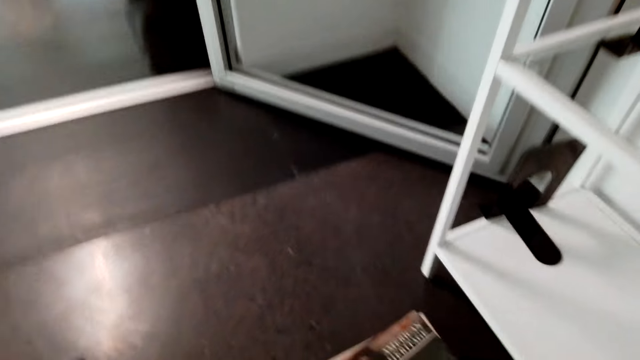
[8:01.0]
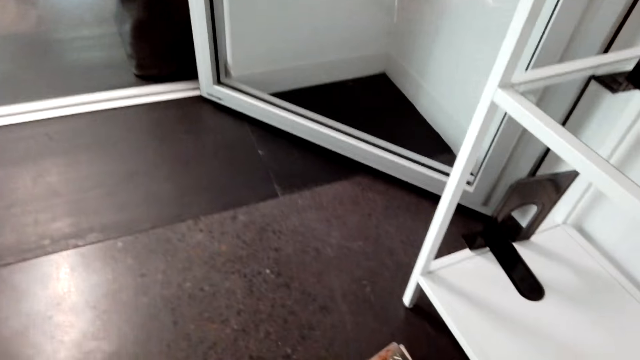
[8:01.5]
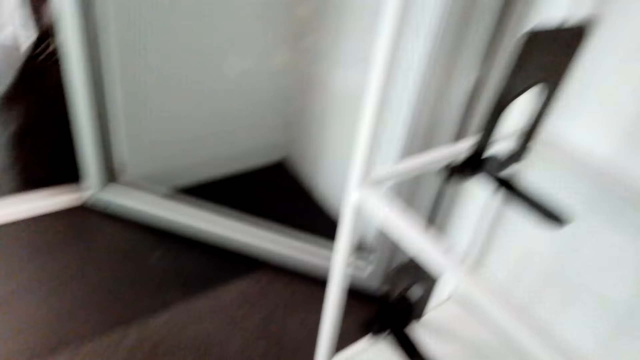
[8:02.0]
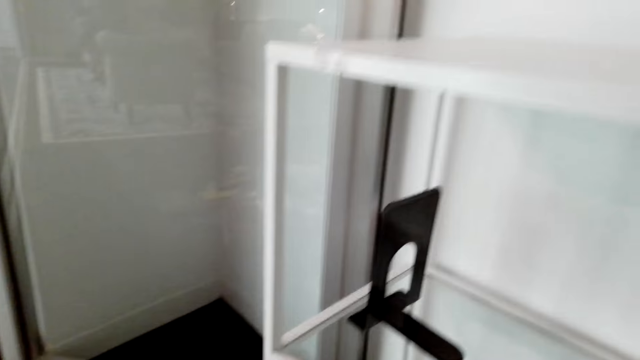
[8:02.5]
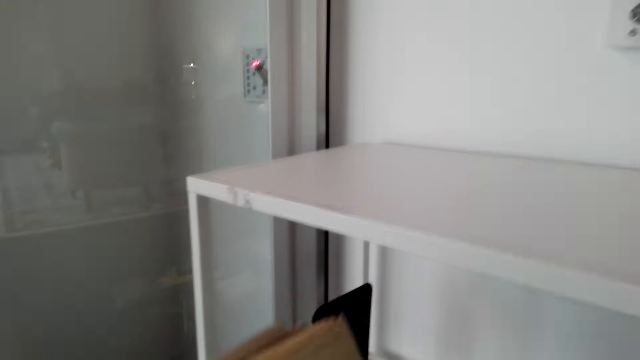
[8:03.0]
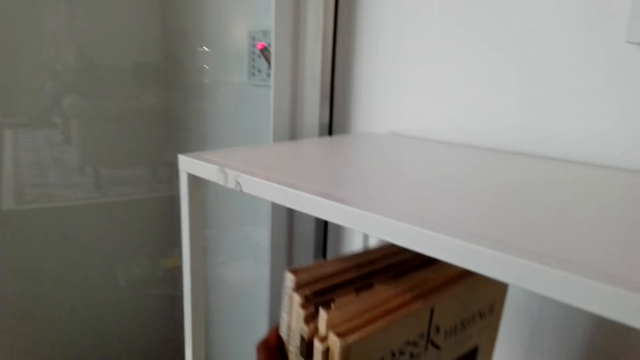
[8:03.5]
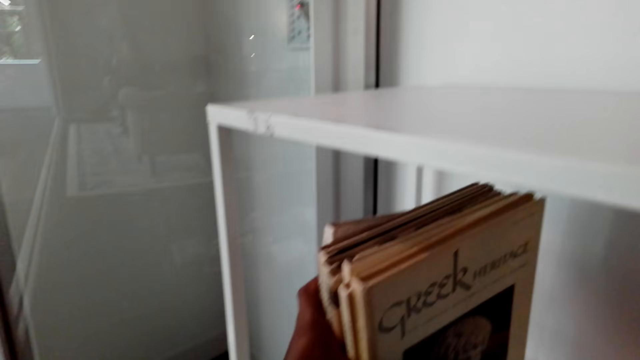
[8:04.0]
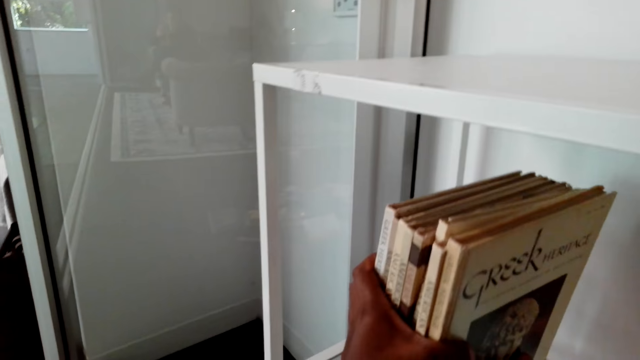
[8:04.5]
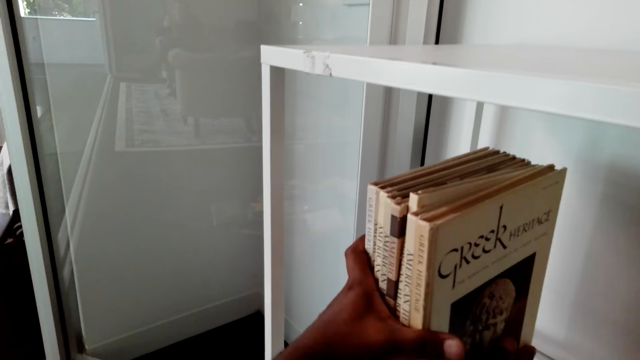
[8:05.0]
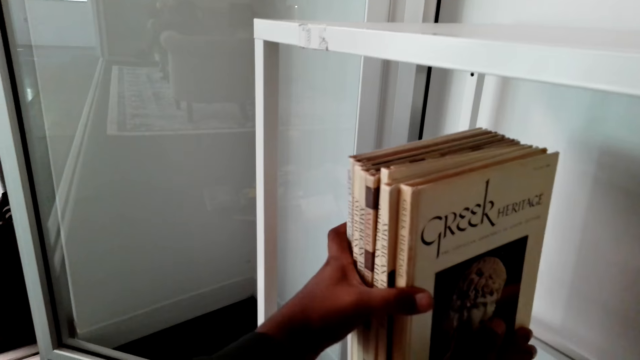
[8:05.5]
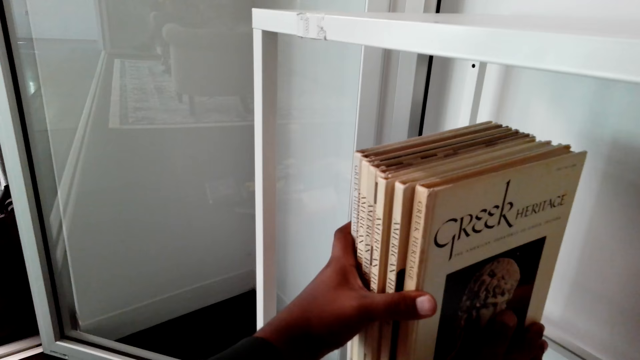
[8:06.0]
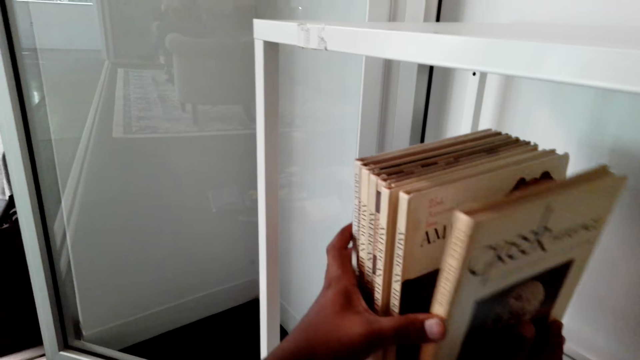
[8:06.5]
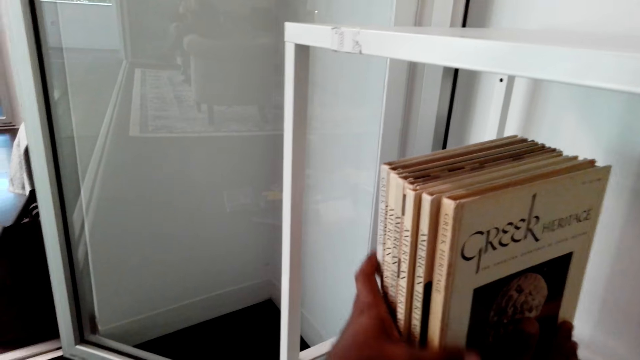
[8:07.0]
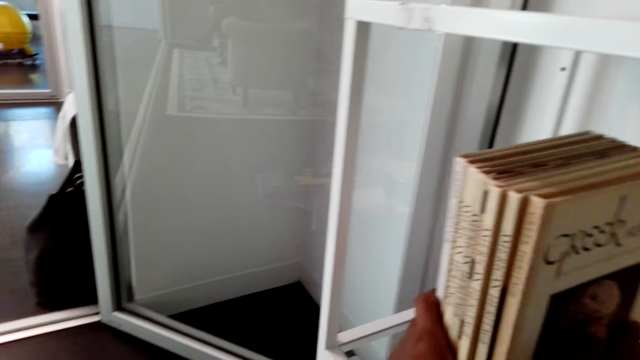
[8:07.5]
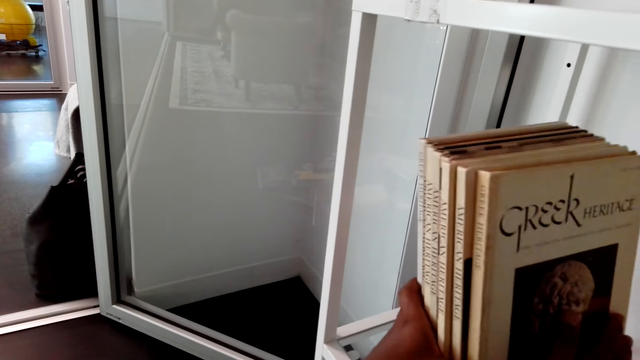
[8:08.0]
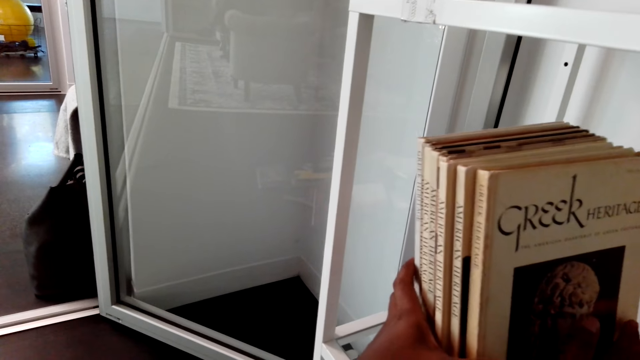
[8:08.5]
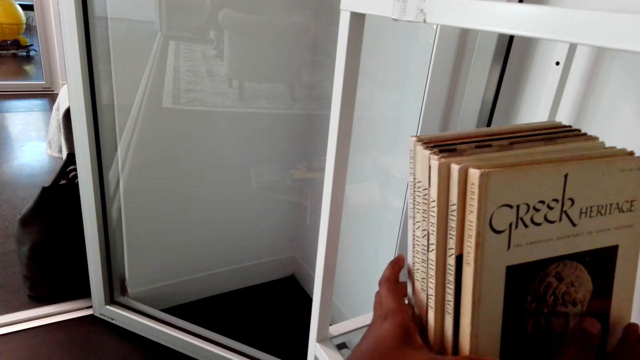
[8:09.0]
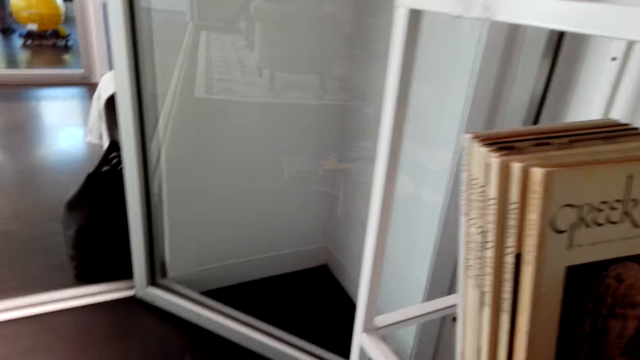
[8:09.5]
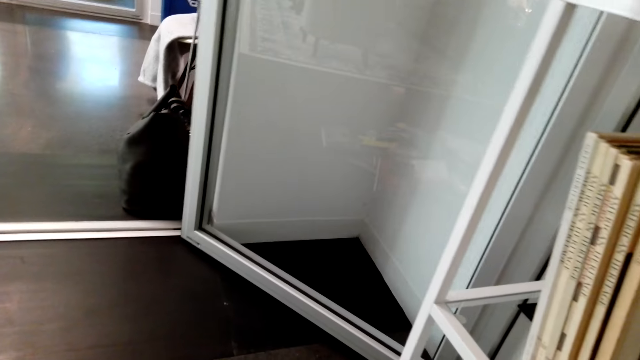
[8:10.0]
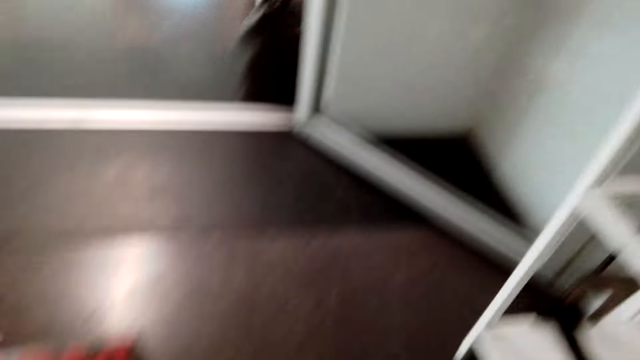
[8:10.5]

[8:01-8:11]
The camera wearer arranges books on the shelf. They put the book in the bookshelf.

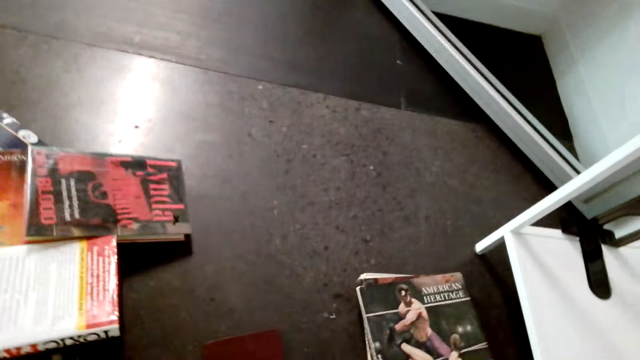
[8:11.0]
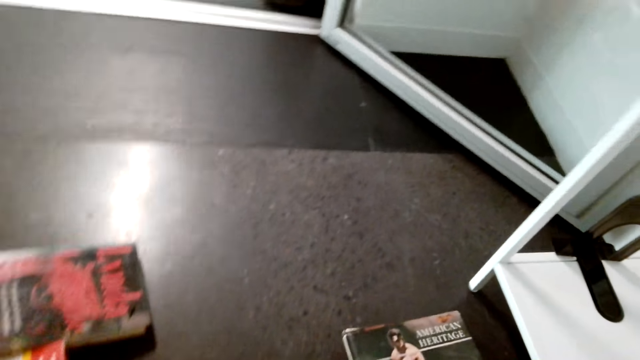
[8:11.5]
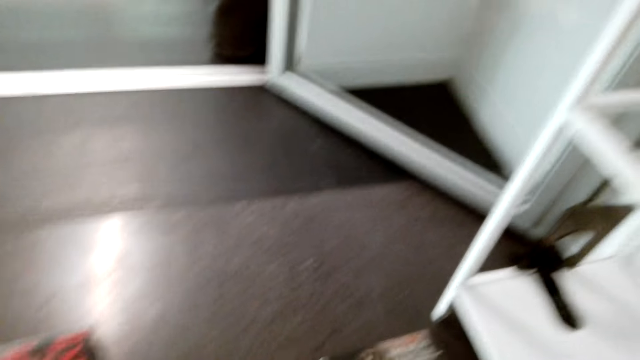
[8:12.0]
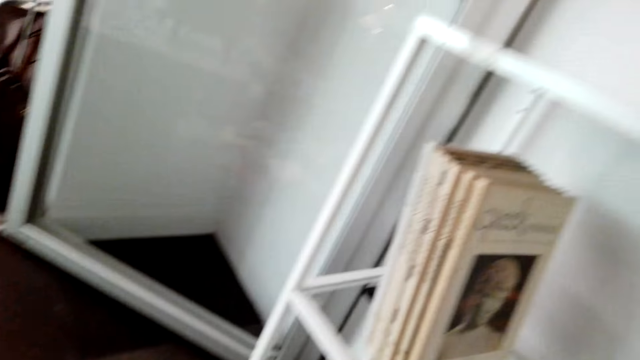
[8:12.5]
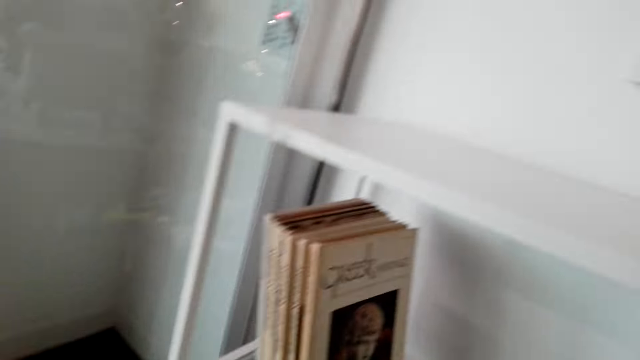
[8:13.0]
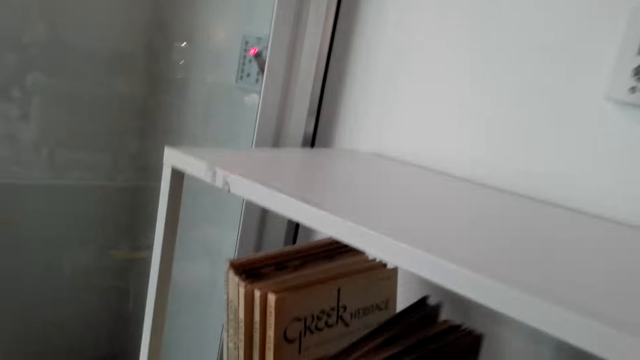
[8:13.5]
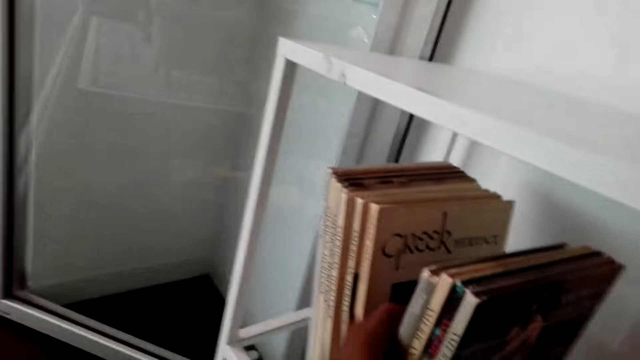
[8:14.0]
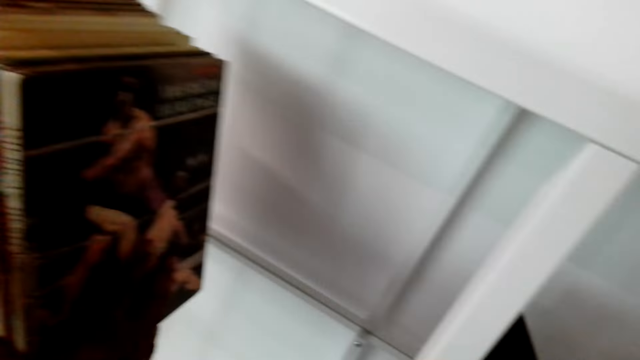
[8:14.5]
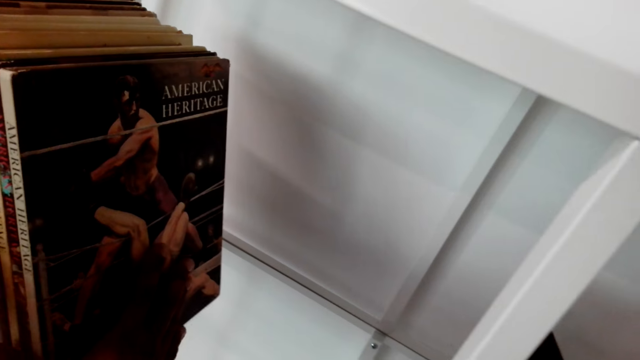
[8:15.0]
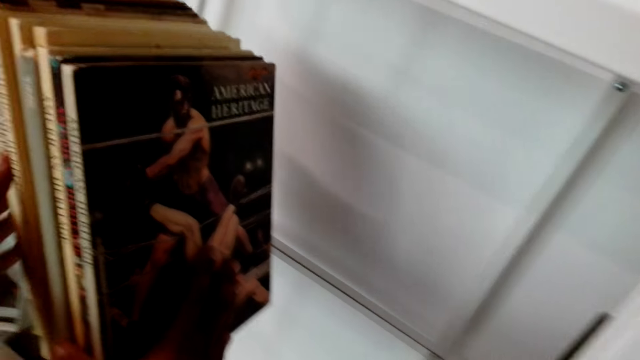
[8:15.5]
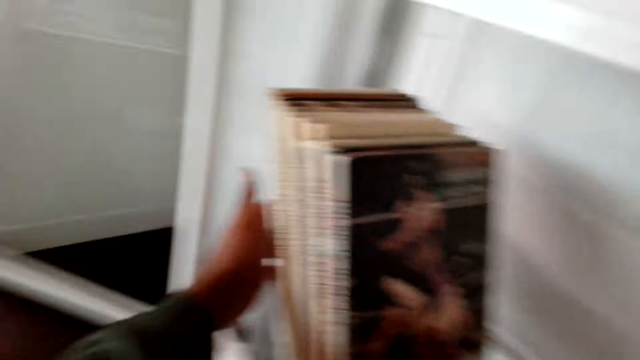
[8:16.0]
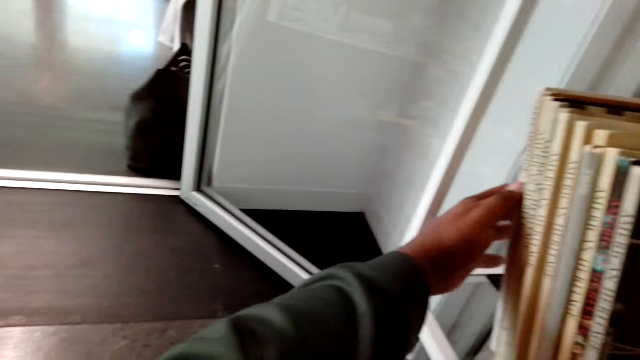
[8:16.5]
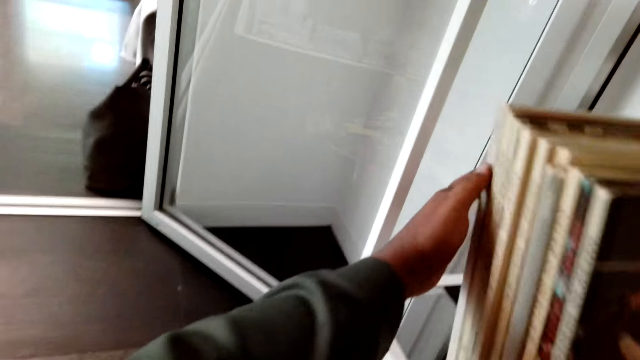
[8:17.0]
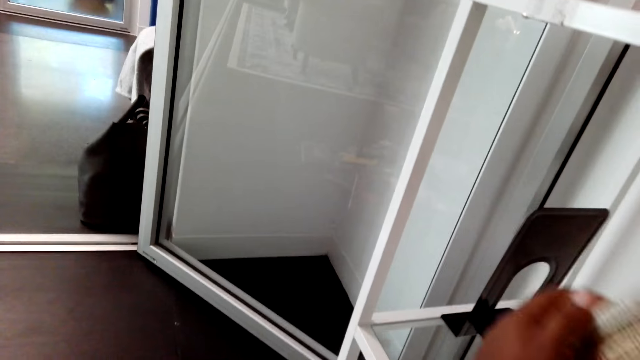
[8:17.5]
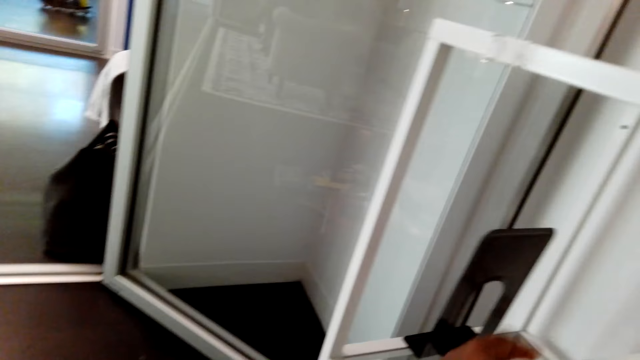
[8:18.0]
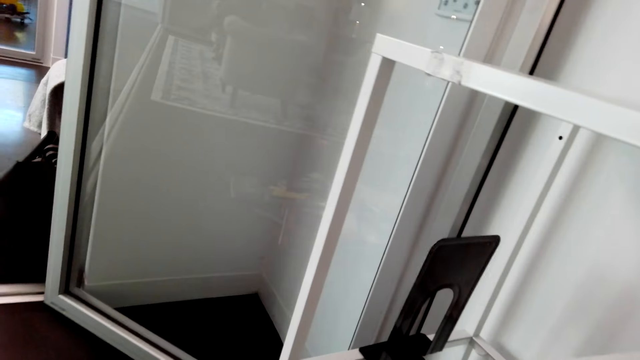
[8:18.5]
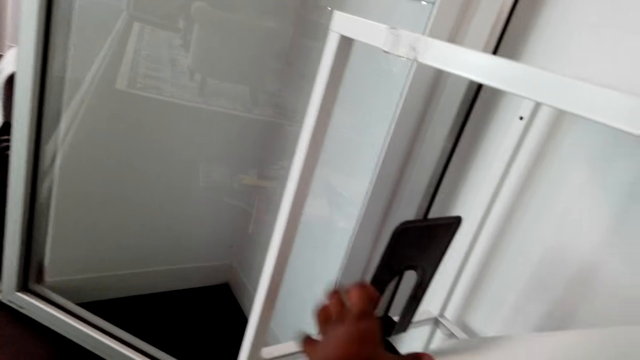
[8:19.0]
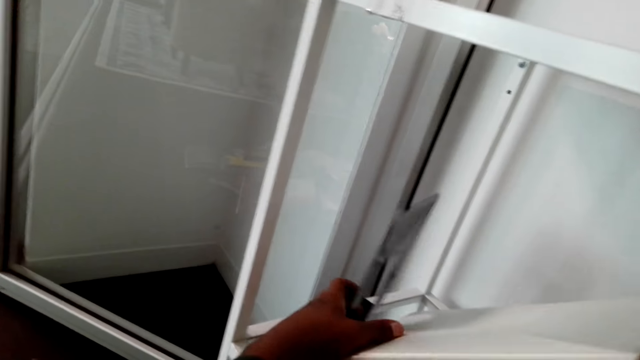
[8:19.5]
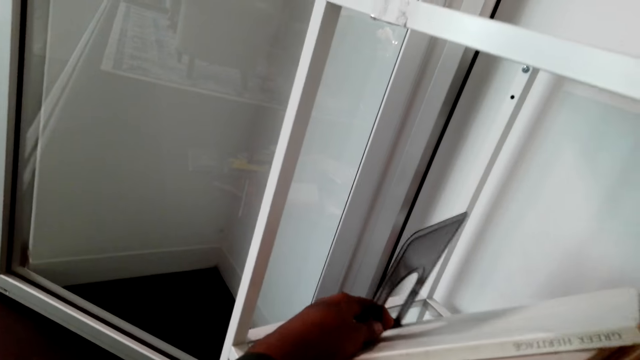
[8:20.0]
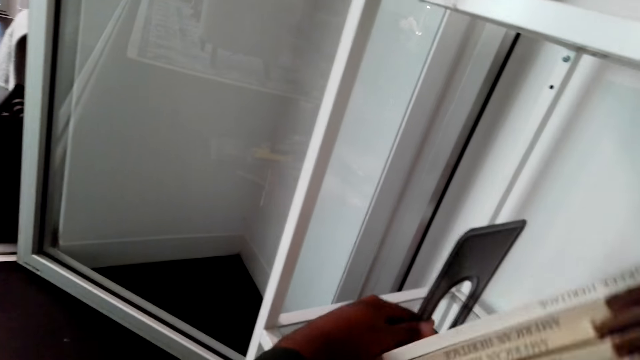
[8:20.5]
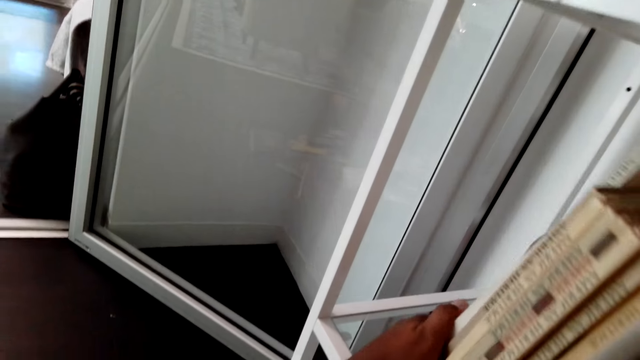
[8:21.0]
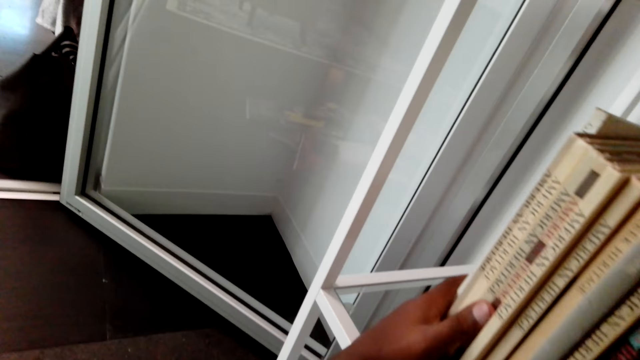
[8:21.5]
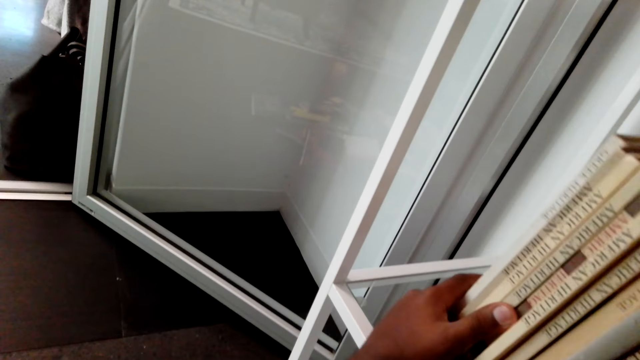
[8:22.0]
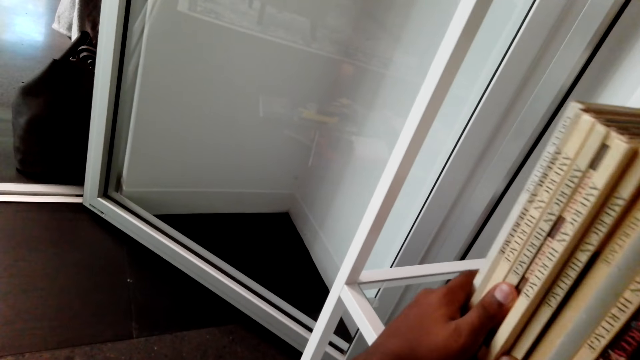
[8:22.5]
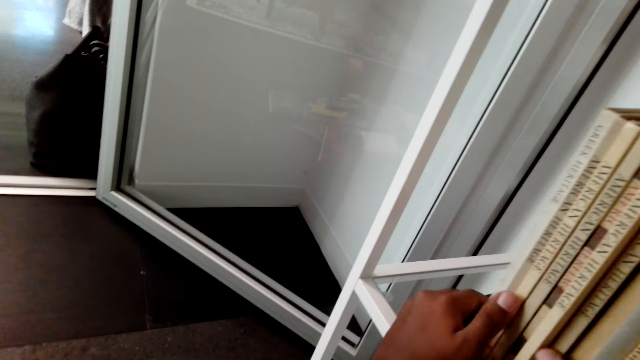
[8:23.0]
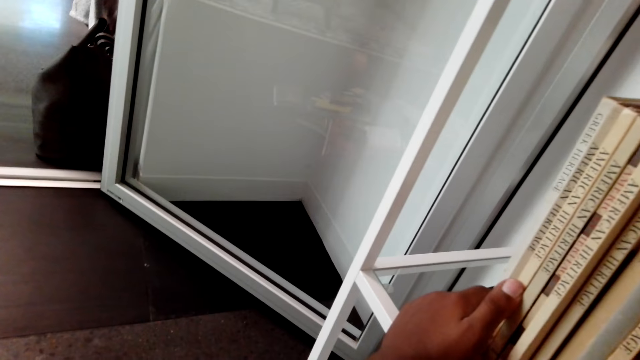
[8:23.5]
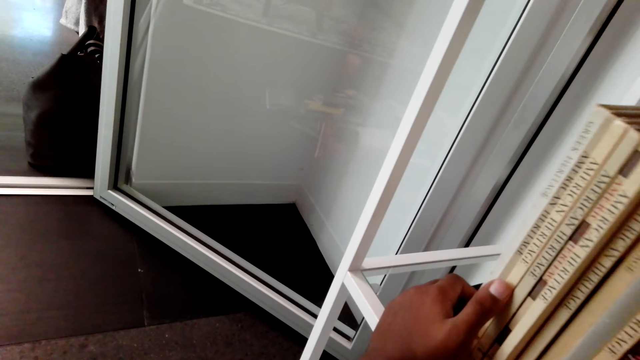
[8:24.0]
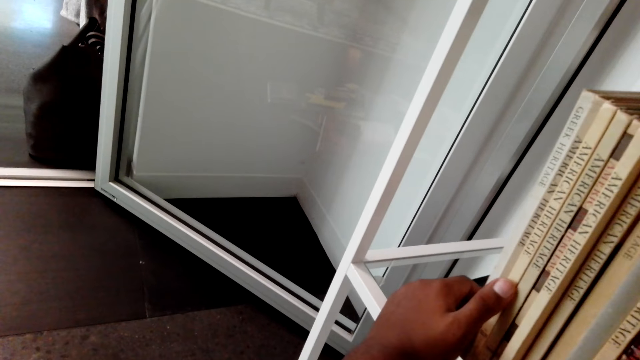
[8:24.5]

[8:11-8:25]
The camera wearer takes another book from the floor. They arrange books on the shelf. They put the book in the bookshelf. They align a metal stand. They arrange the books on the shelf.
